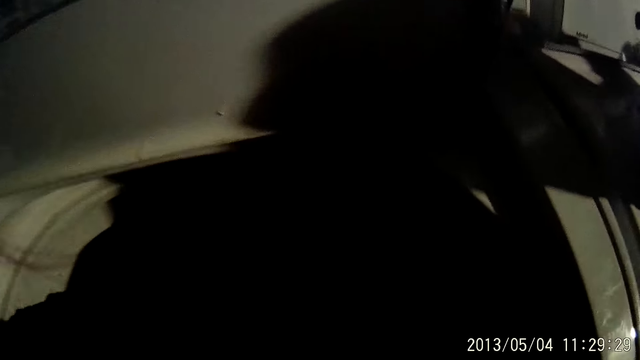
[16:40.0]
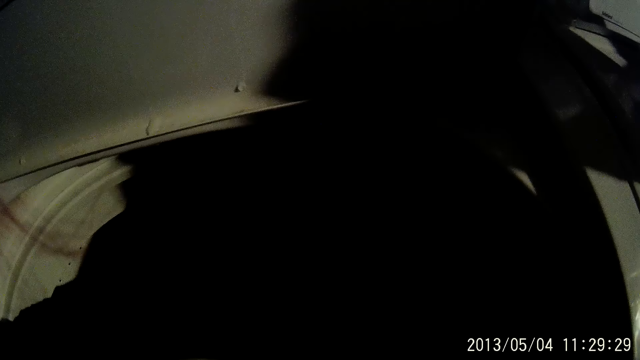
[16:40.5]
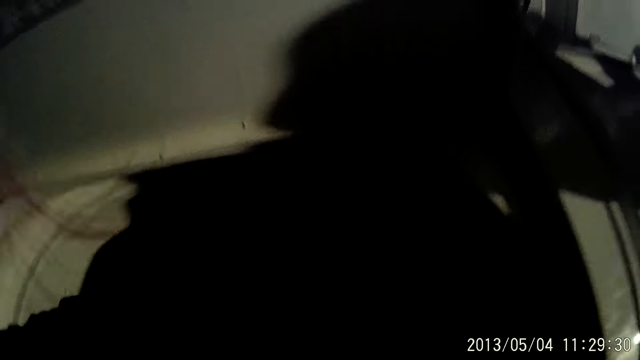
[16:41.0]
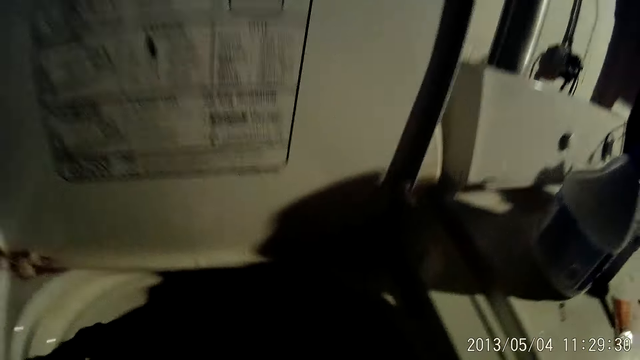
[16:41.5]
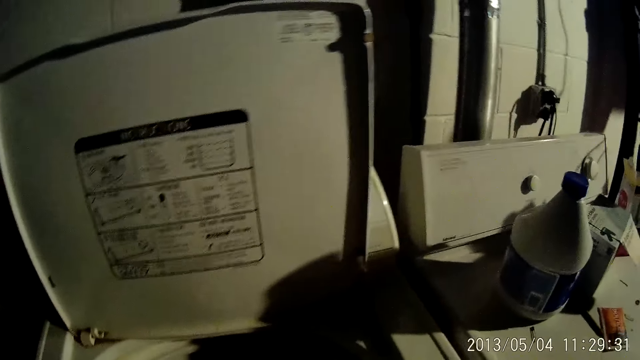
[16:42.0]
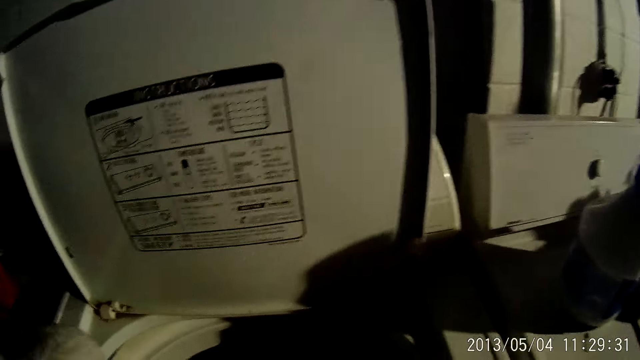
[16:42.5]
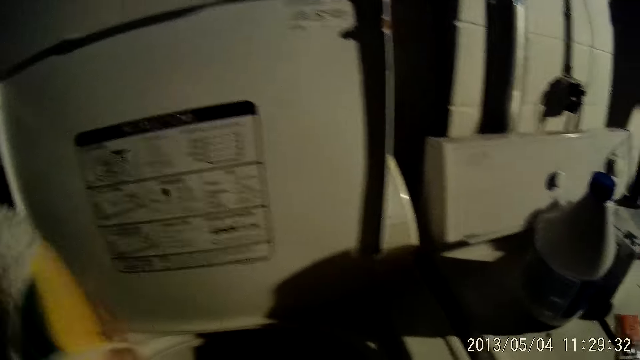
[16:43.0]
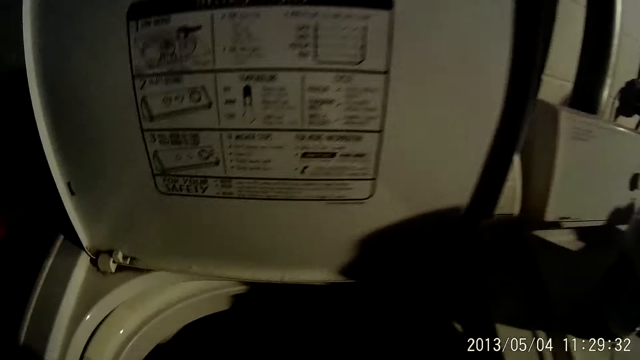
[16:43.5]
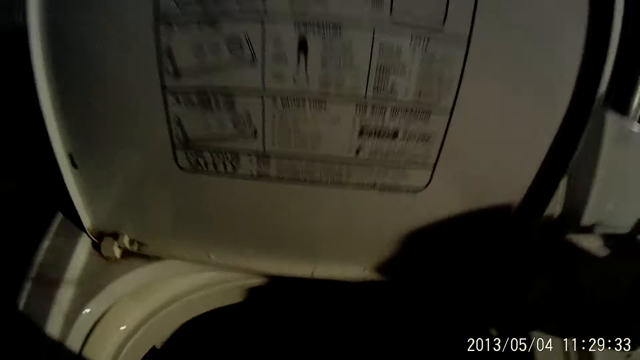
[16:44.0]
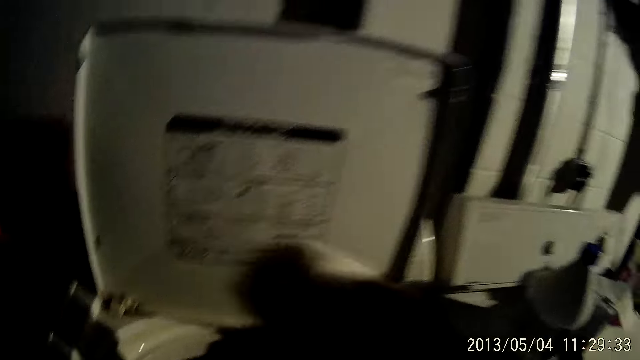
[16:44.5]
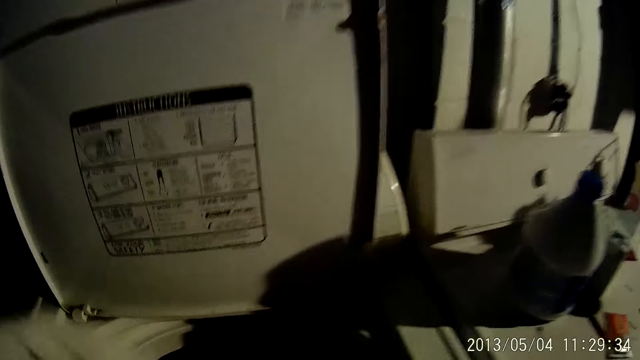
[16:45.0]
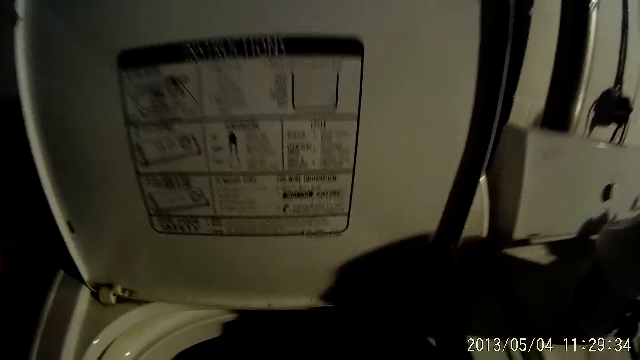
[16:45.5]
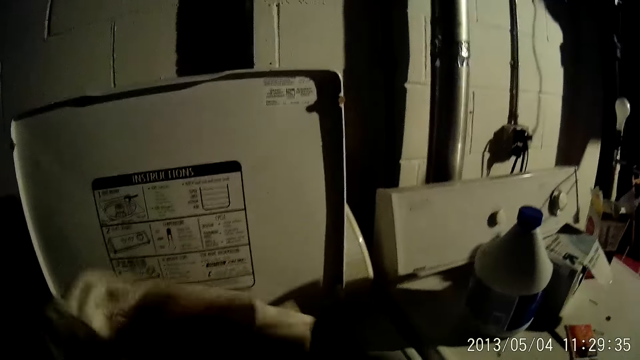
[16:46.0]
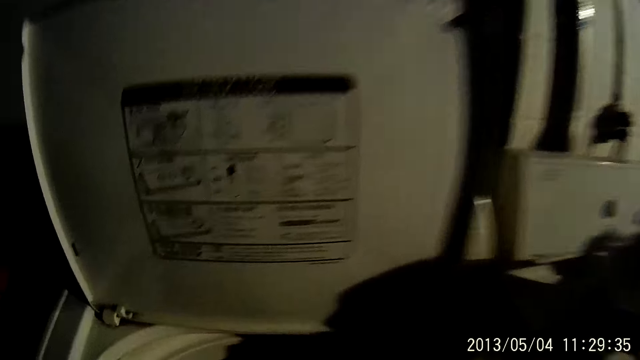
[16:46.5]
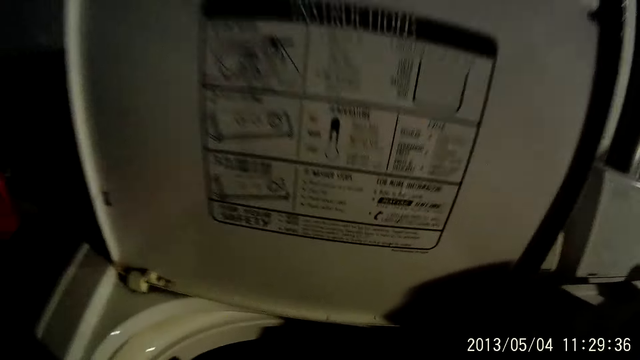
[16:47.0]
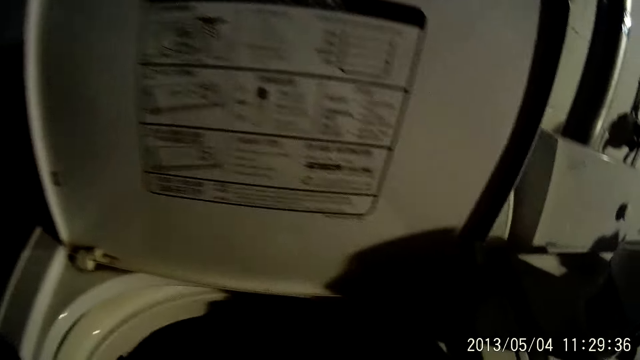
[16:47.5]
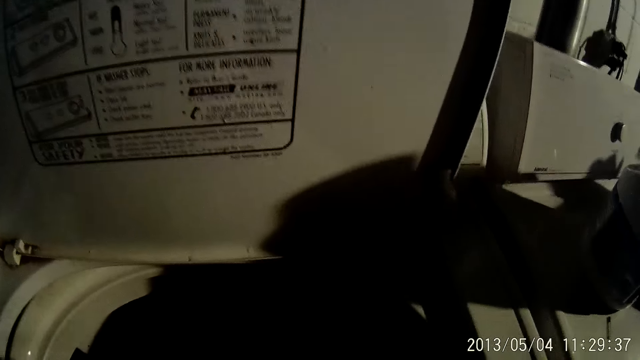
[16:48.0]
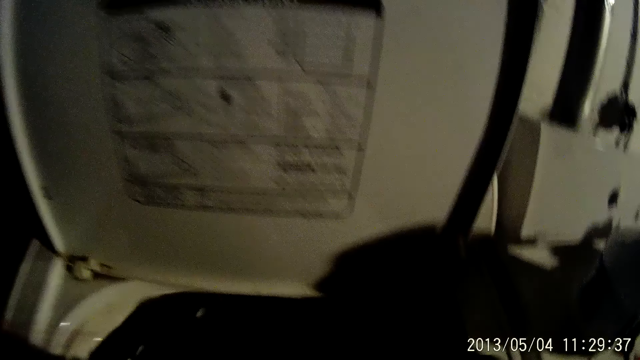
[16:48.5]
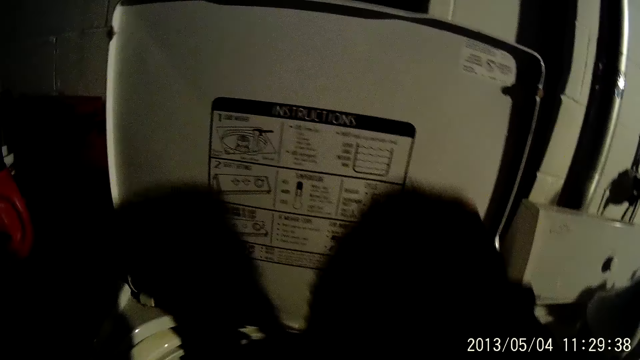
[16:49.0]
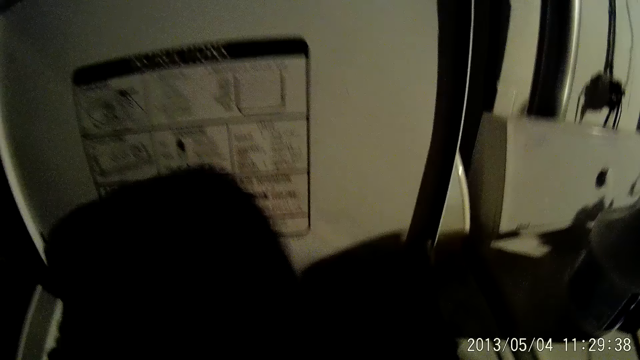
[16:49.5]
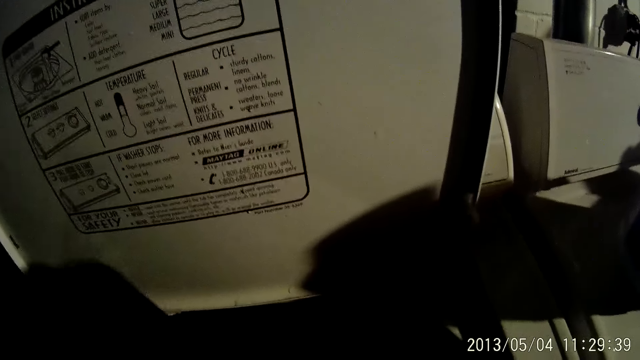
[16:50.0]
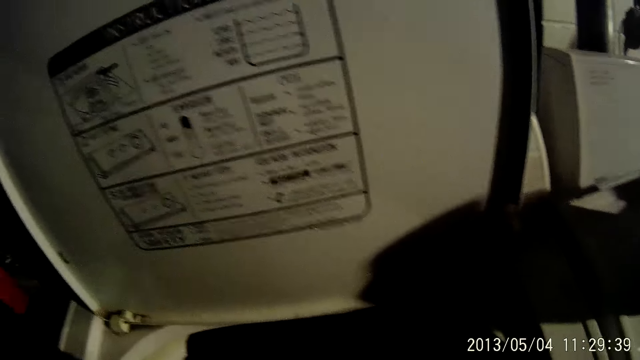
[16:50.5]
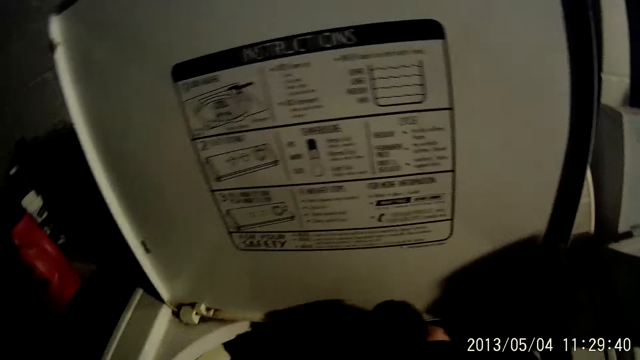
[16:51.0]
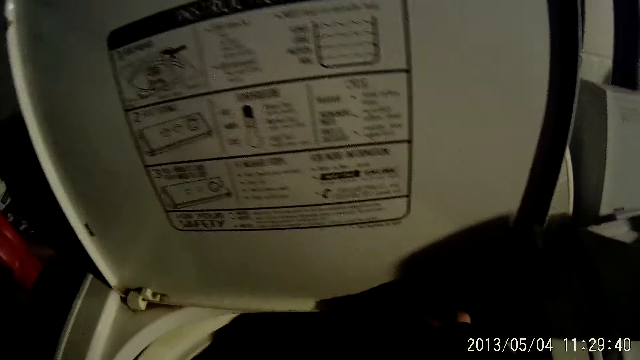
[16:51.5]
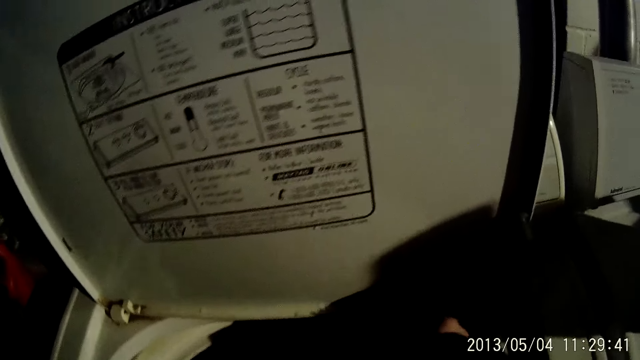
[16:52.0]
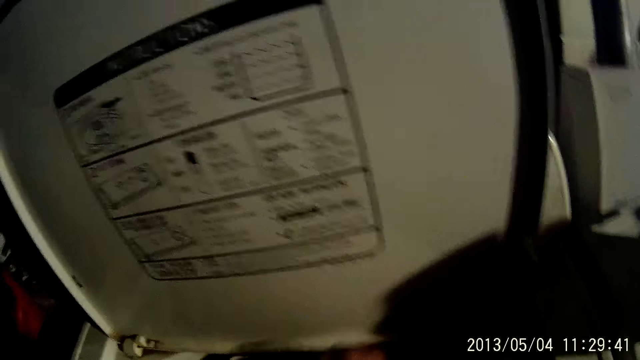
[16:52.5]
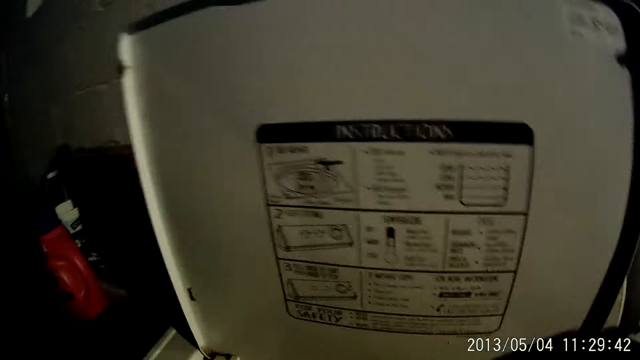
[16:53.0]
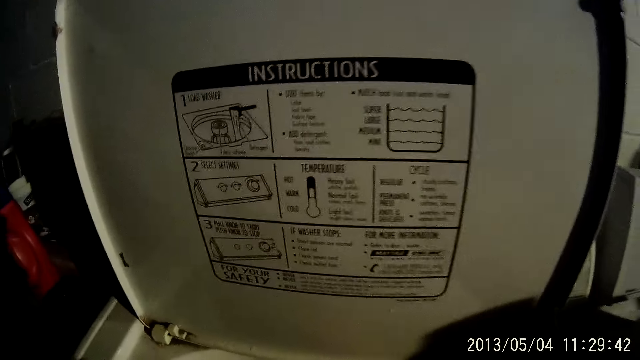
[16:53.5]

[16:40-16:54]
The camera wearer picks up a cloth from the washing machine. They pick up a cloth from the washing machine repeatedly.

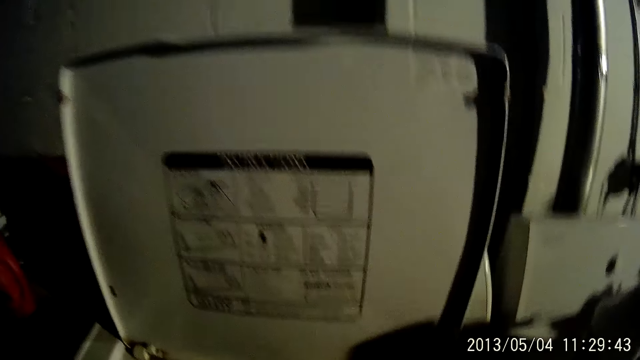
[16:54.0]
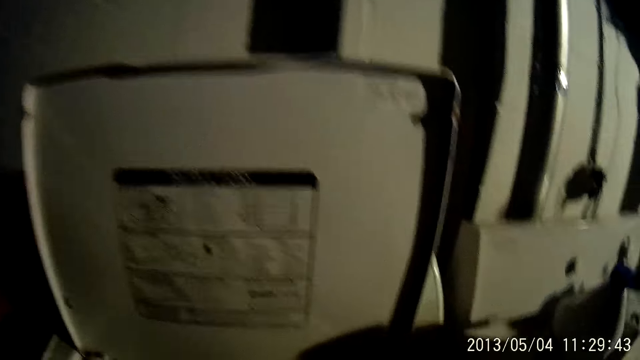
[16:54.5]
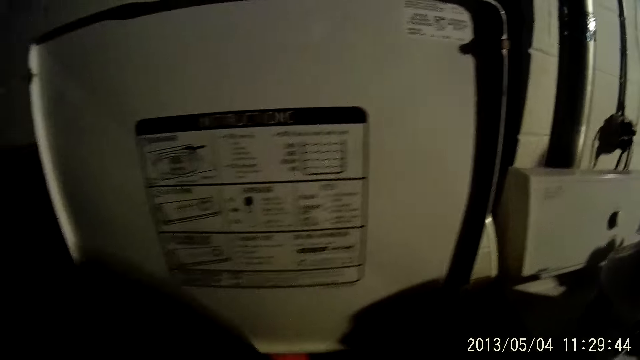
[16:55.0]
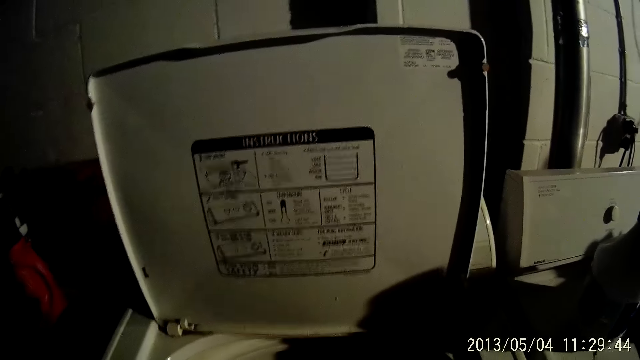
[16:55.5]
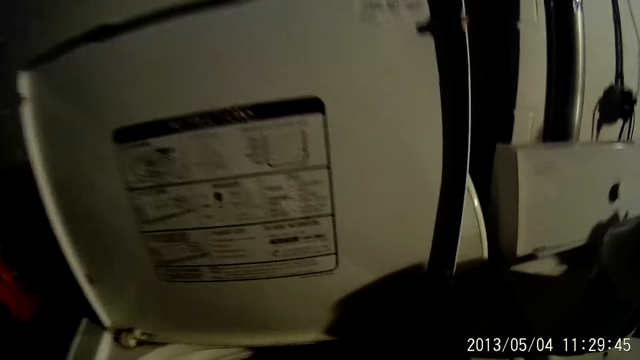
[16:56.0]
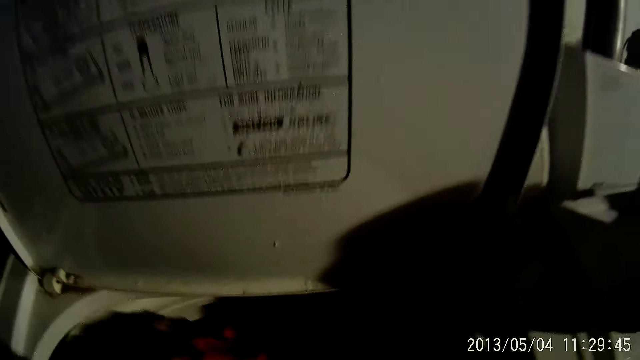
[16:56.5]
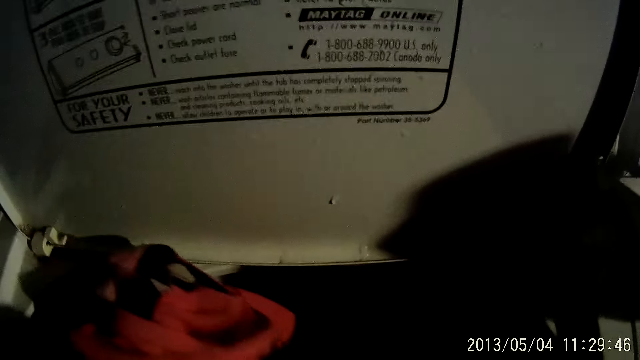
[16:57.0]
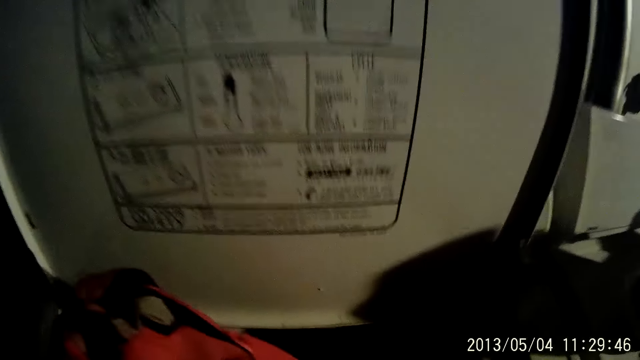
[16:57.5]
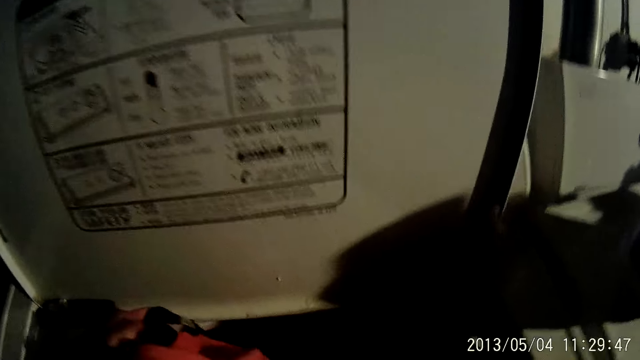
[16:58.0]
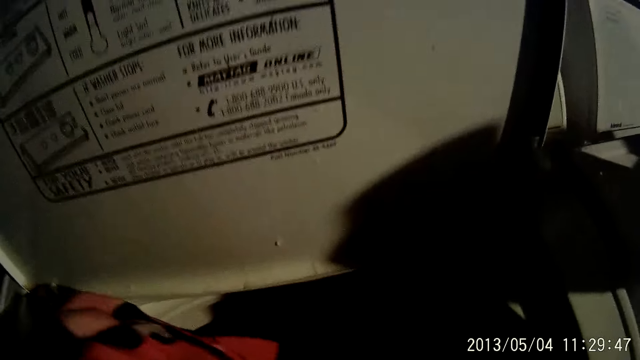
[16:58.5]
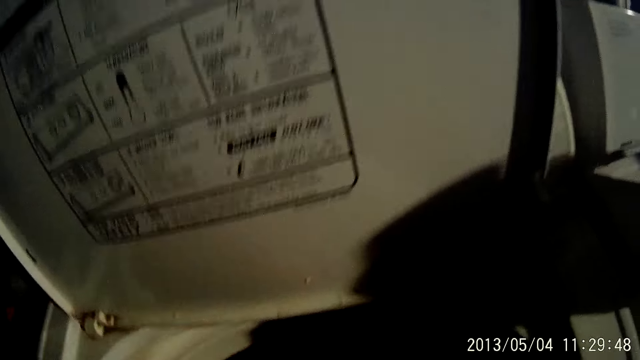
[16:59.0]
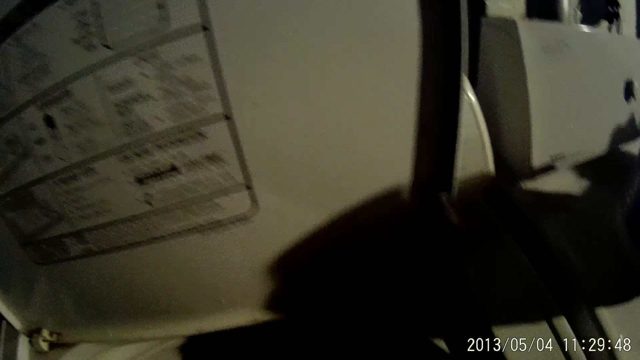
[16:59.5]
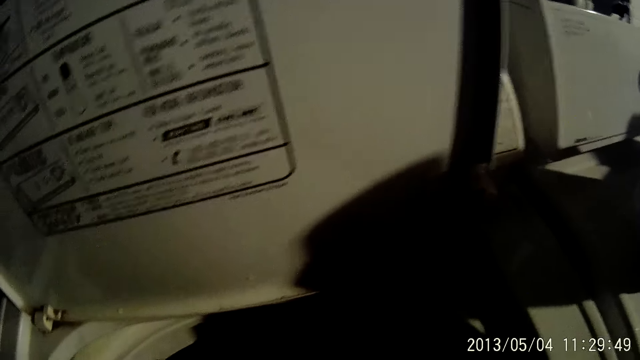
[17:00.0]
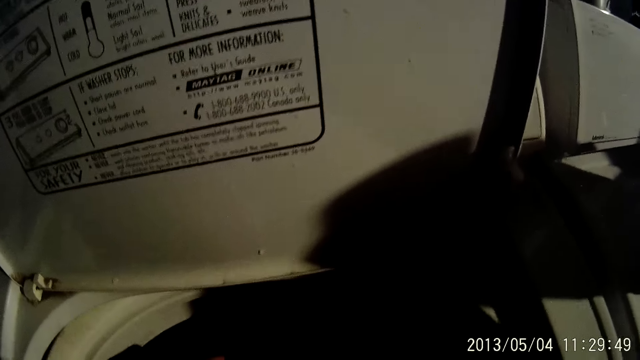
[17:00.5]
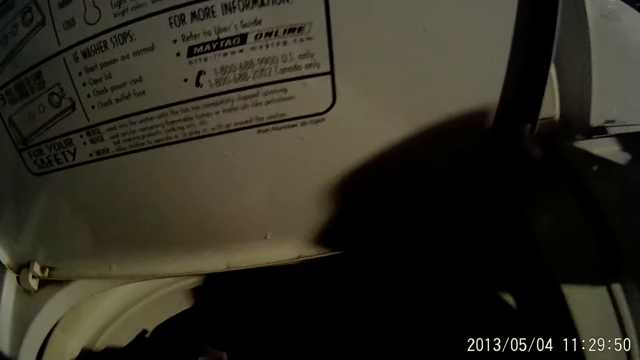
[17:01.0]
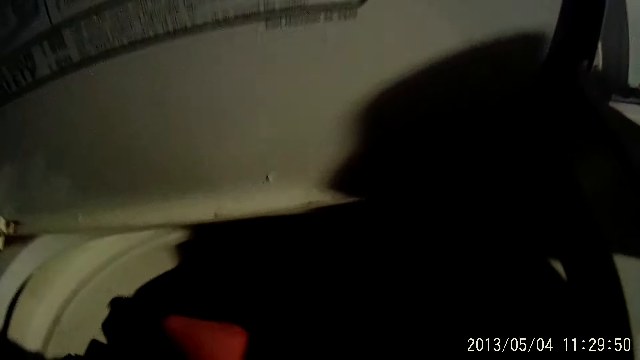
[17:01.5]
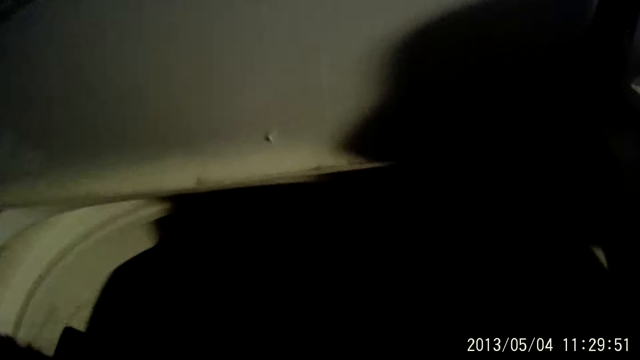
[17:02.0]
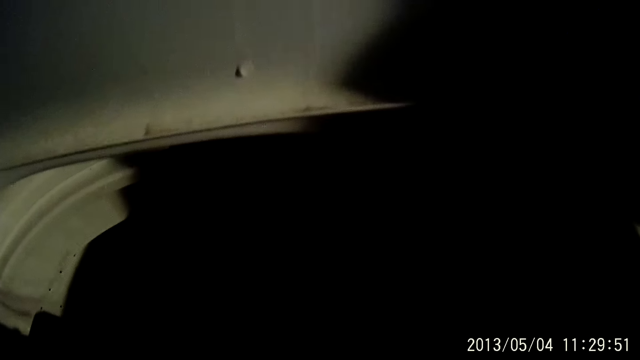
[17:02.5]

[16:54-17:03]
The camera wearer picks up a cloth from the washing machine.
